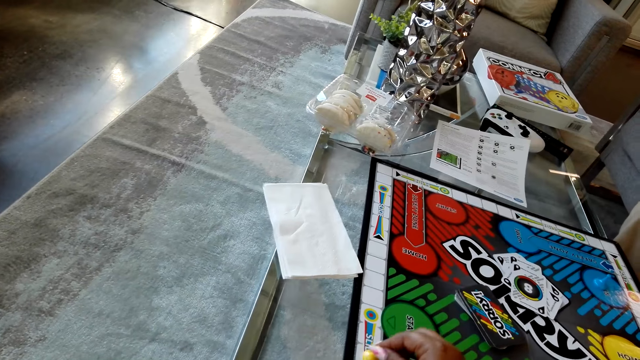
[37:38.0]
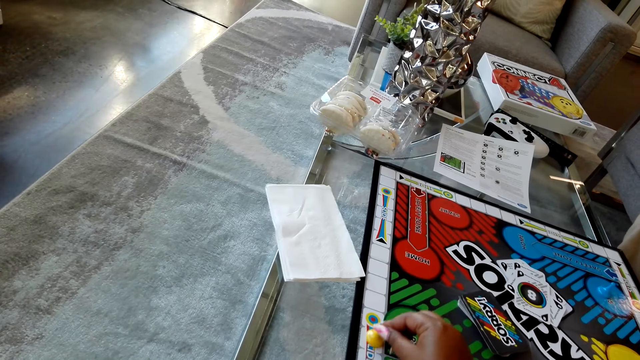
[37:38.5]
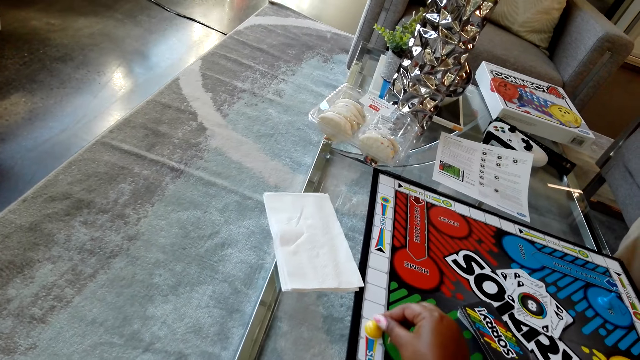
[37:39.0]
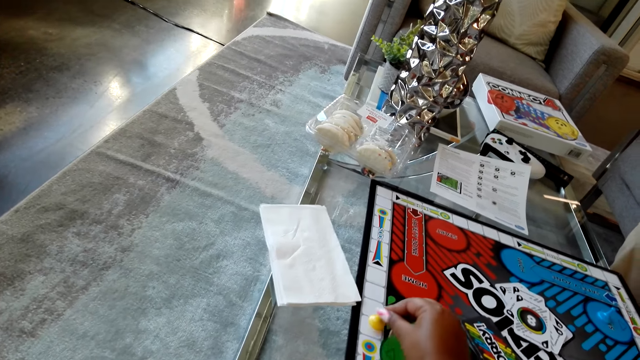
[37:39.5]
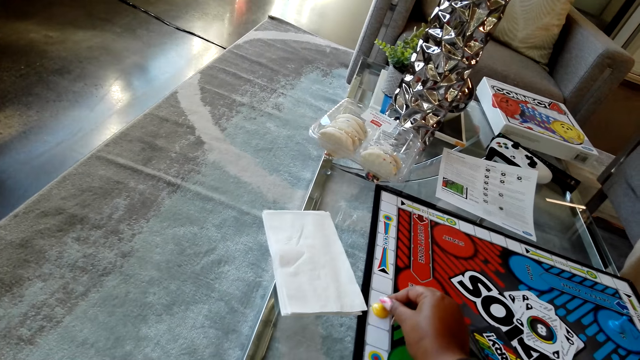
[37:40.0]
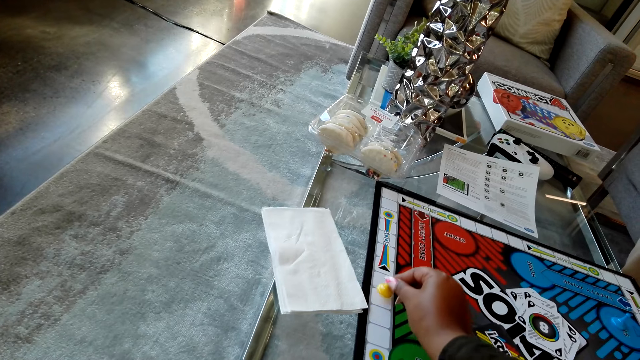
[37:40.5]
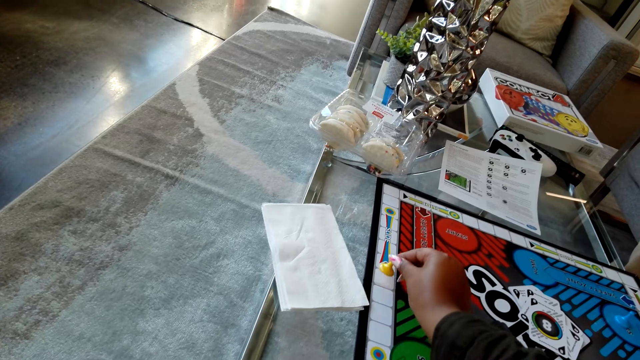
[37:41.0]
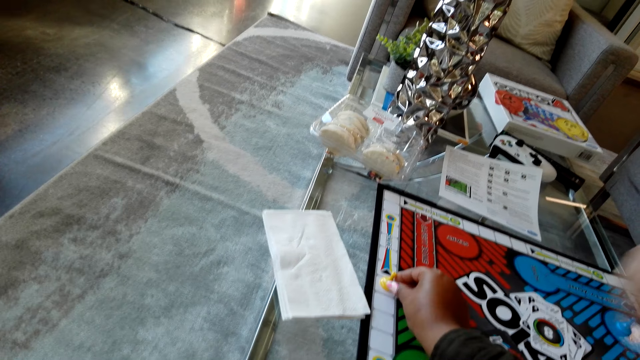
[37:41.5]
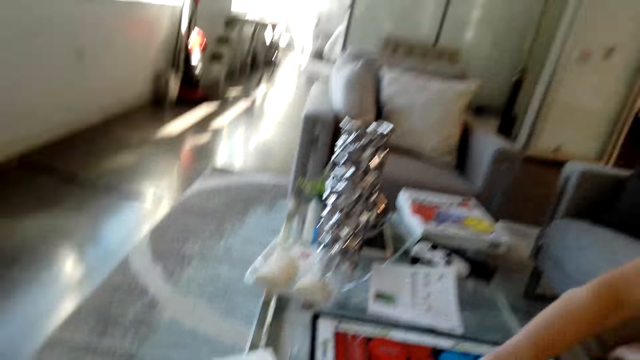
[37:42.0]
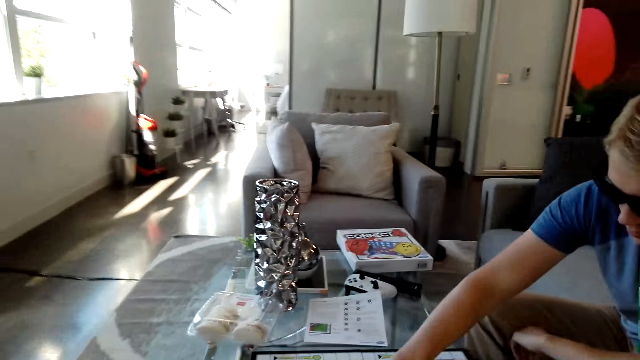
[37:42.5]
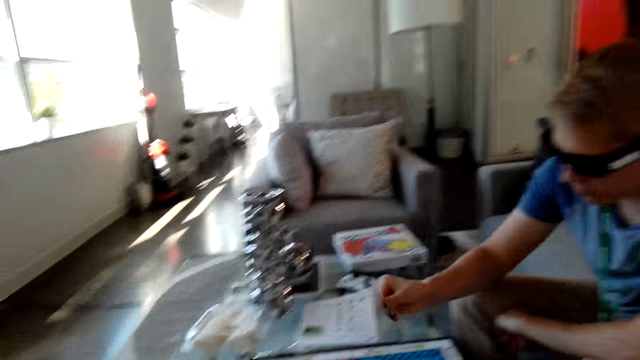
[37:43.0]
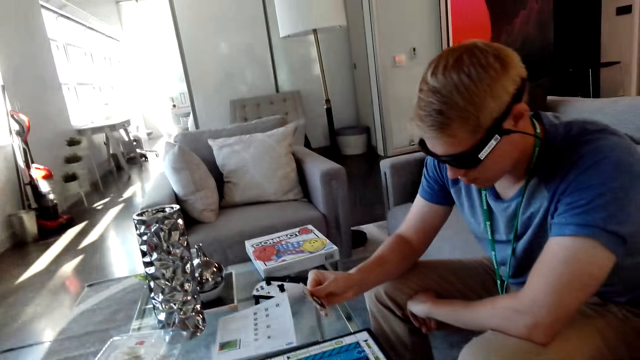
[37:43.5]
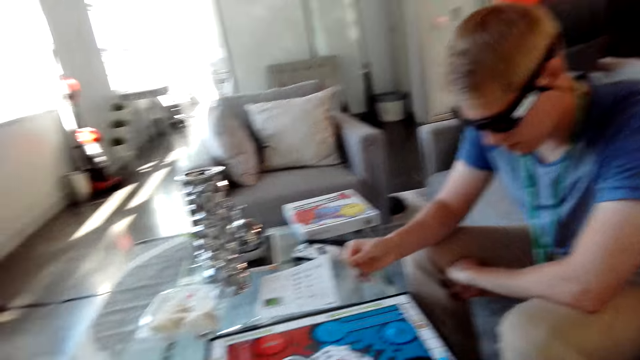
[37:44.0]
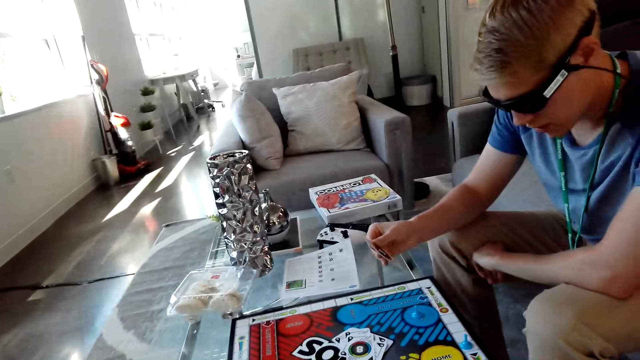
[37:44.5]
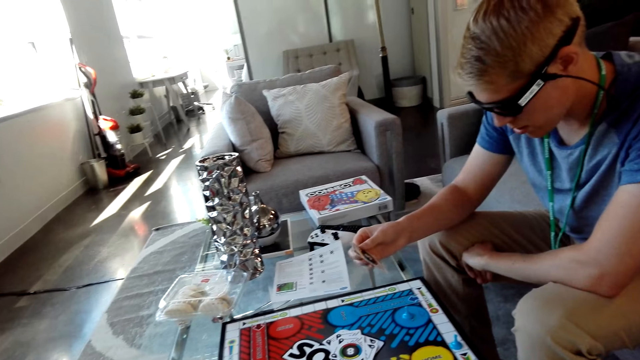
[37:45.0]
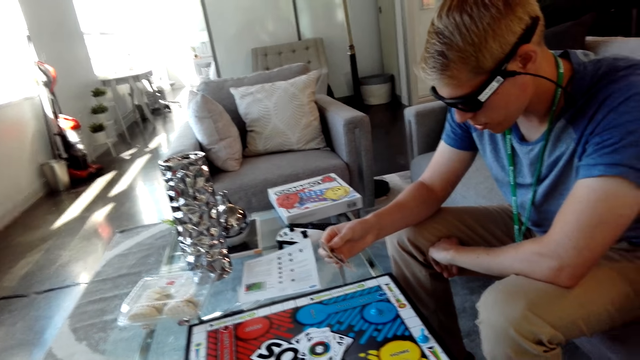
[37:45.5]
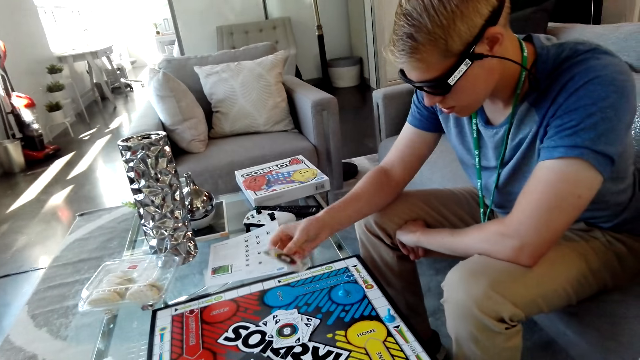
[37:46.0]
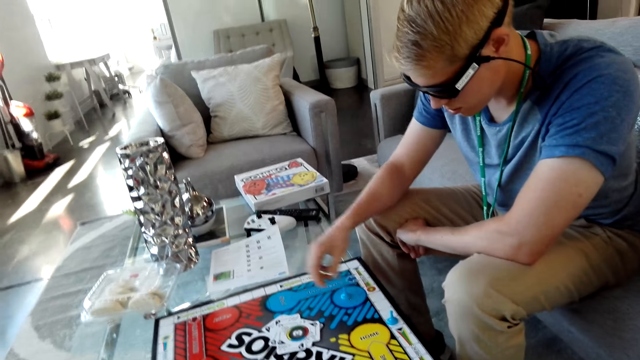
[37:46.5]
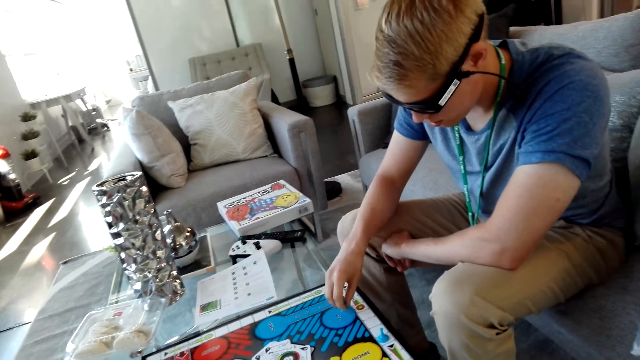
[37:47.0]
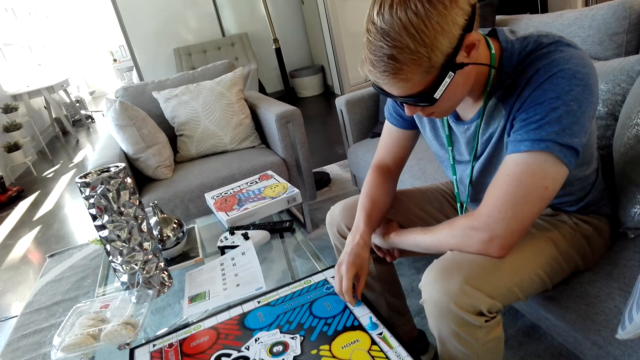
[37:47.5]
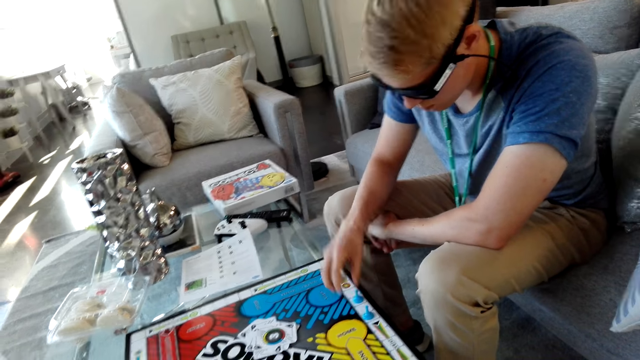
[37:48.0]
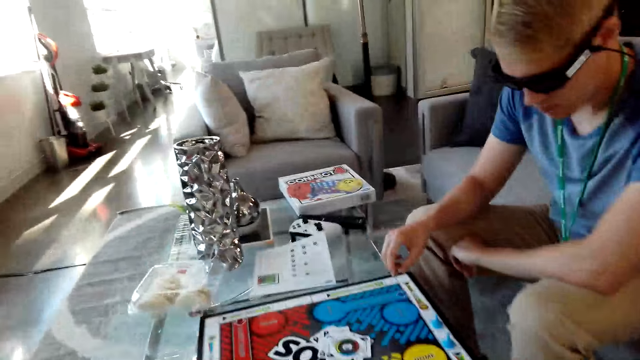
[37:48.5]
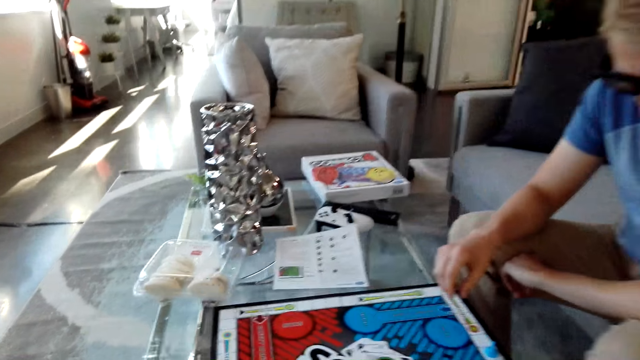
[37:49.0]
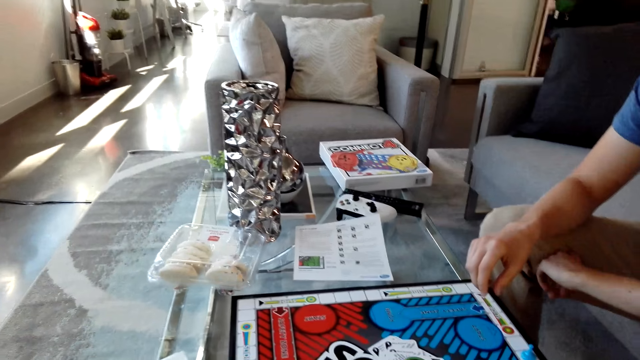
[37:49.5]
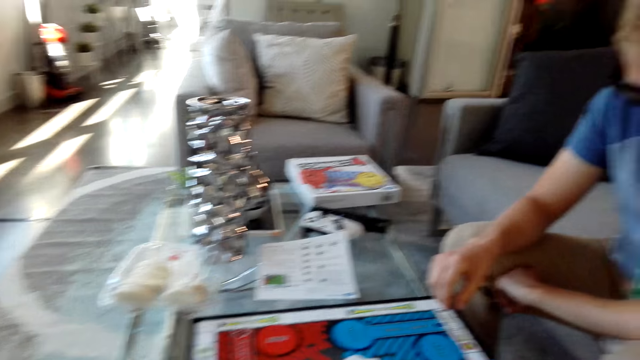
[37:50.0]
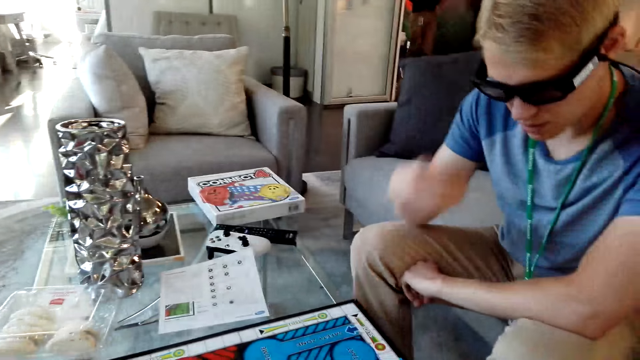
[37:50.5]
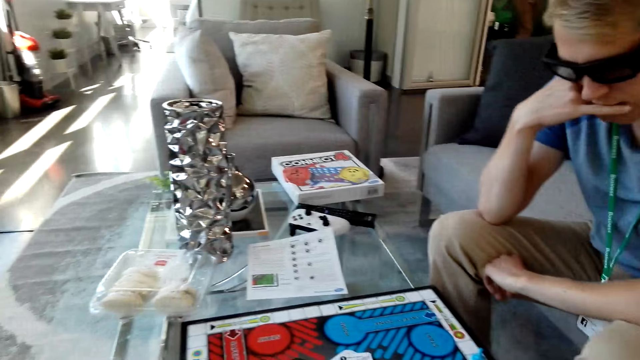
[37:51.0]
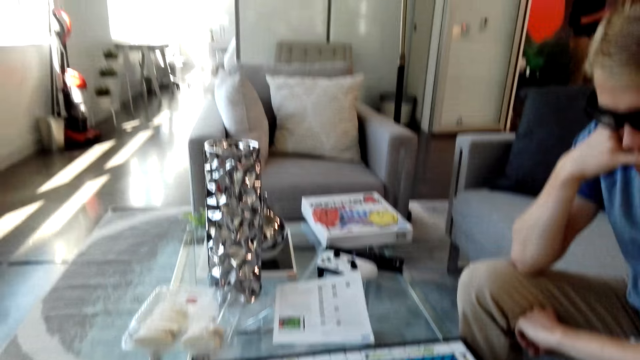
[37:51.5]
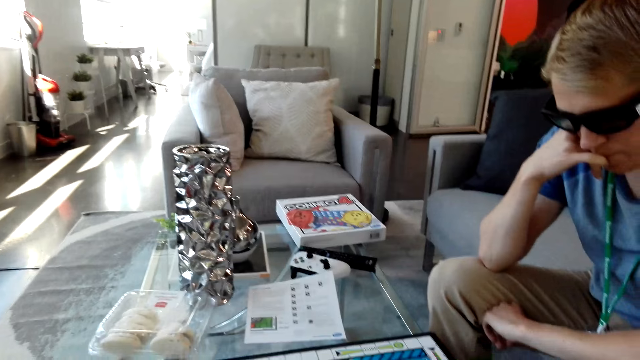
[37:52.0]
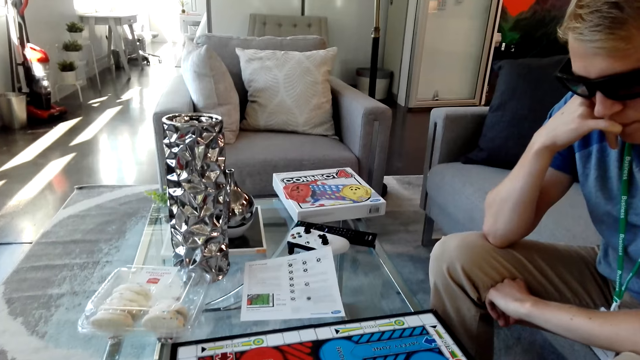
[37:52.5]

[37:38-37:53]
The camera wearer talks and moves the pawn on the board. A man stretches his hand over the board. The man holds a card. The man drops the card on the table. The man holds the pawn and moves the pawn. The man moves his hand.

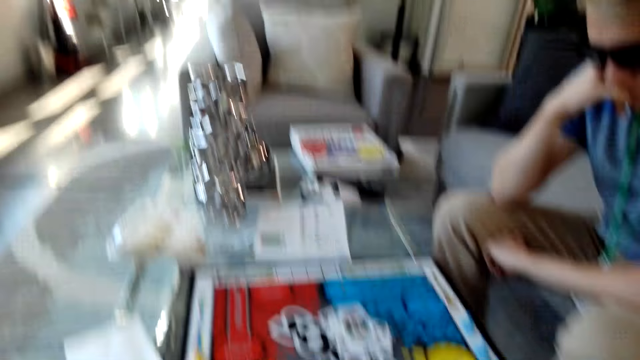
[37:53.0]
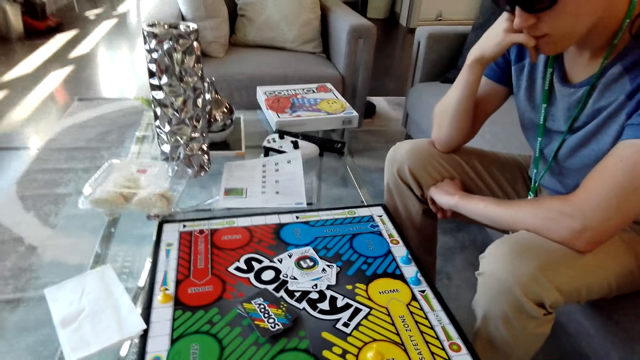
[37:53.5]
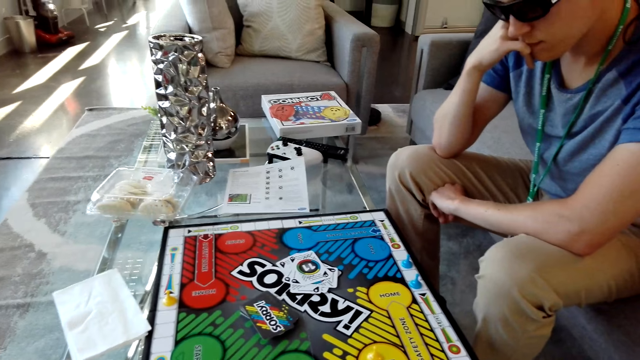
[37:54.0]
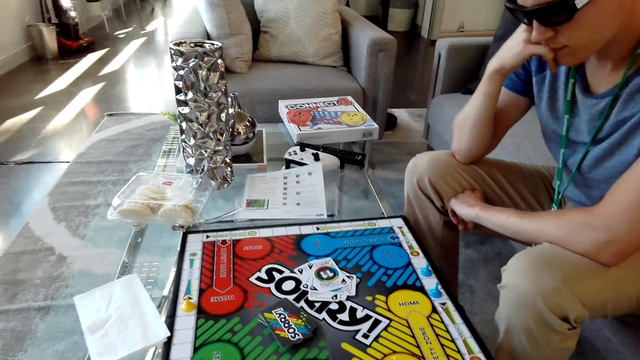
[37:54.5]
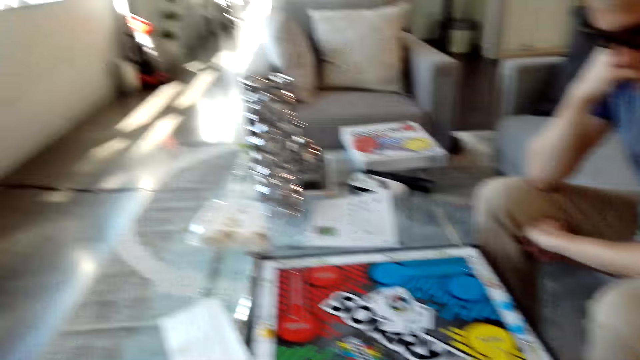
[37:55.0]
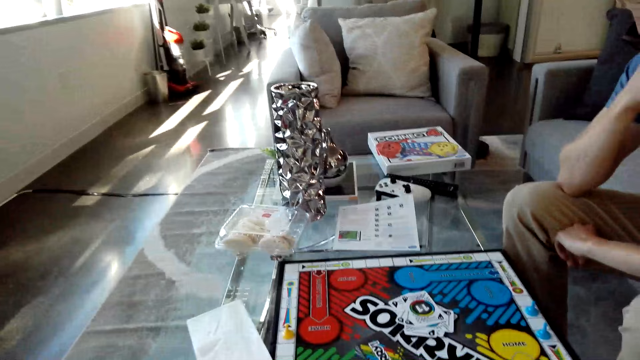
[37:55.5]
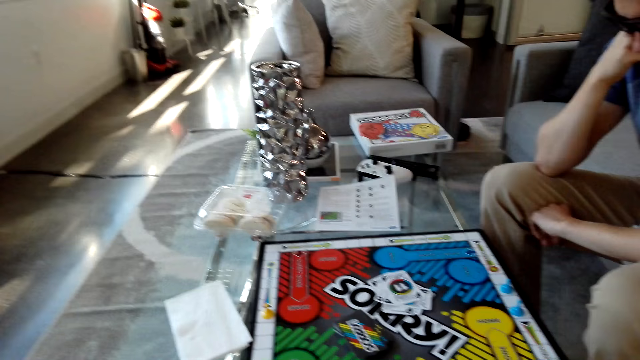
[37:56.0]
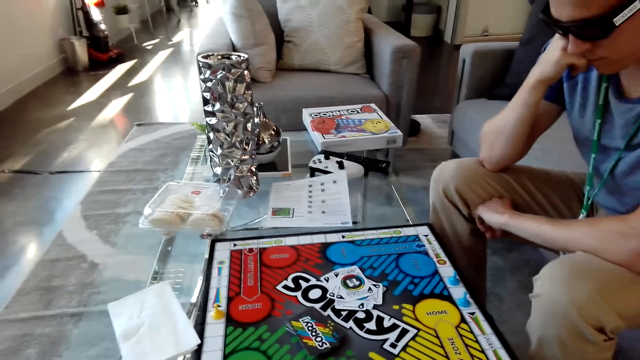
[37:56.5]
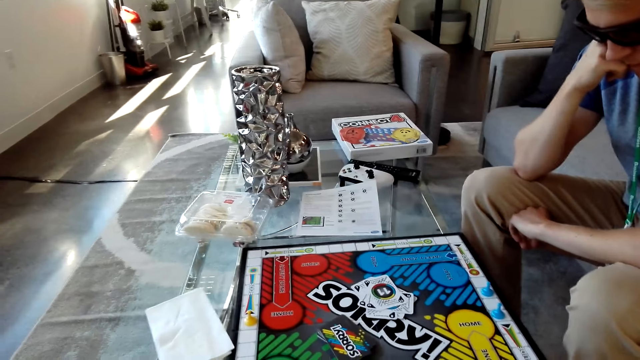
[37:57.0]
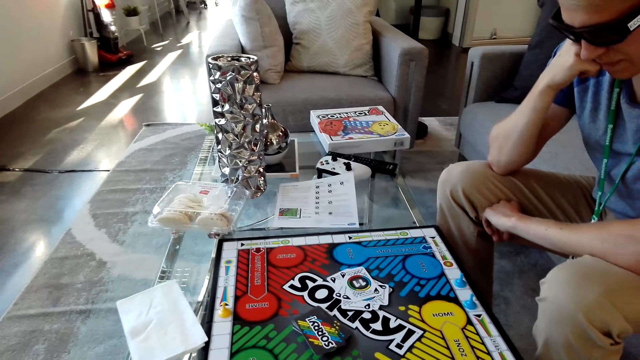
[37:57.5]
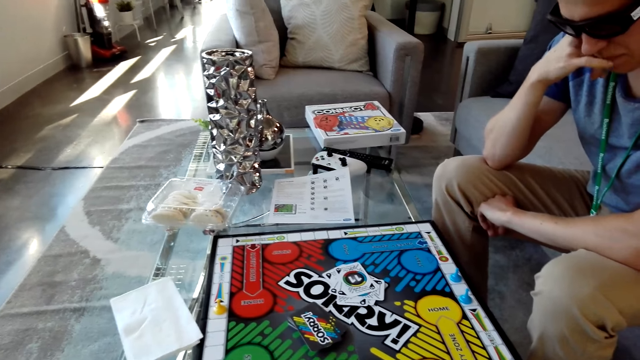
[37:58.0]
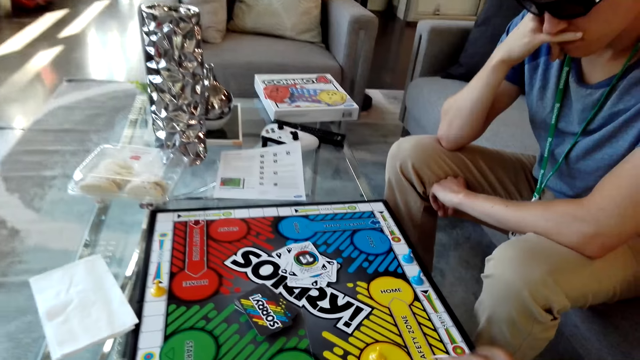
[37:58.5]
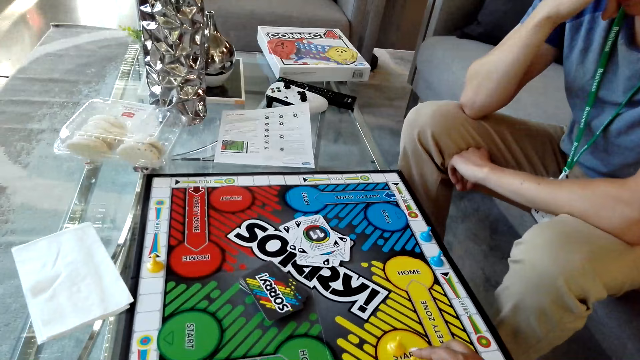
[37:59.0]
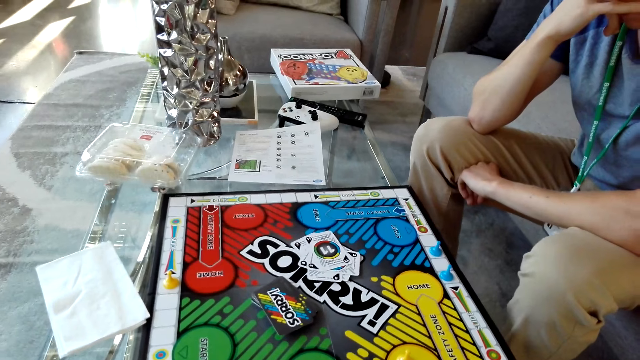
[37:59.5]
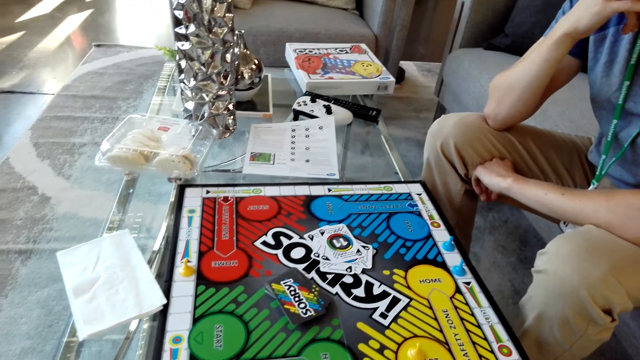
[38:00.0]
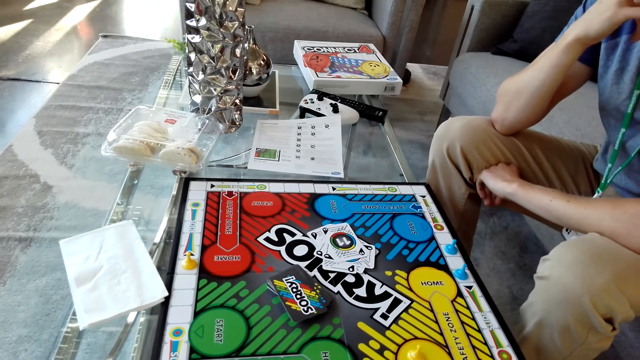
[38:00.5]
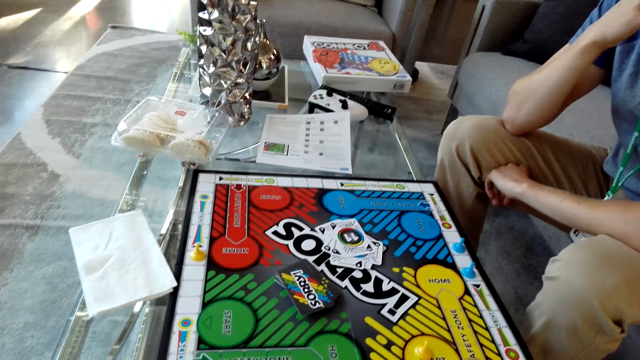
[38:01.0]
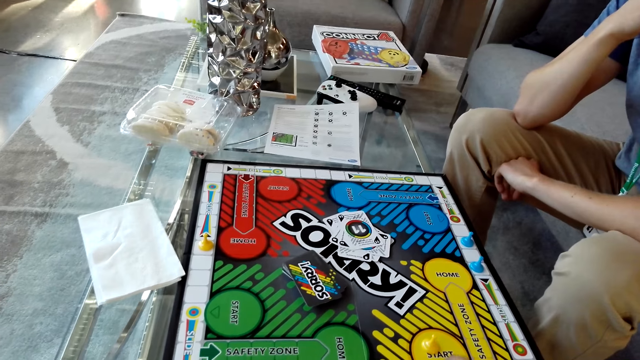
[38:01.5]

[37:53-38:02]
The camera wearer moves the pawn.
